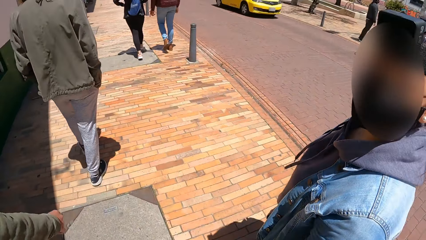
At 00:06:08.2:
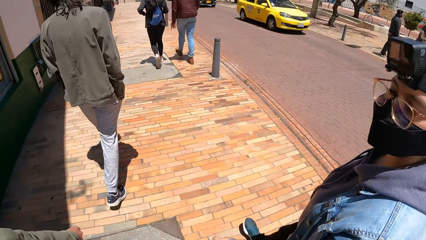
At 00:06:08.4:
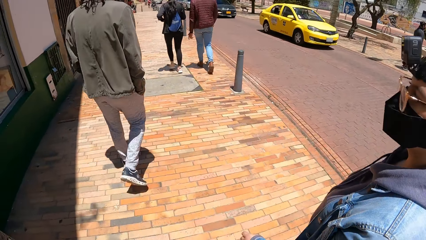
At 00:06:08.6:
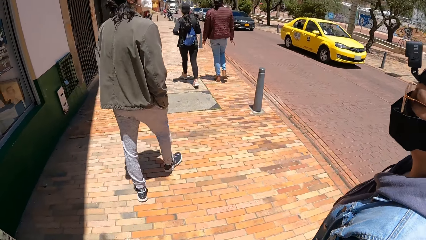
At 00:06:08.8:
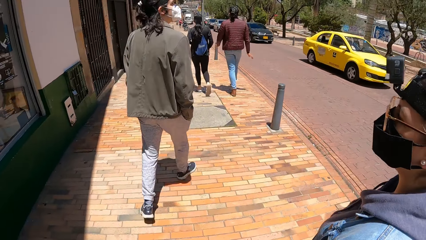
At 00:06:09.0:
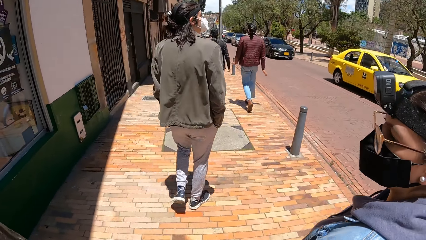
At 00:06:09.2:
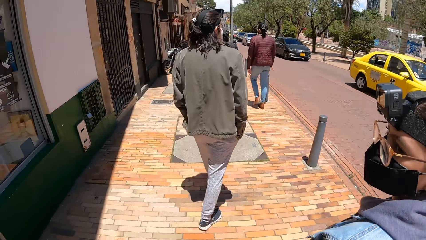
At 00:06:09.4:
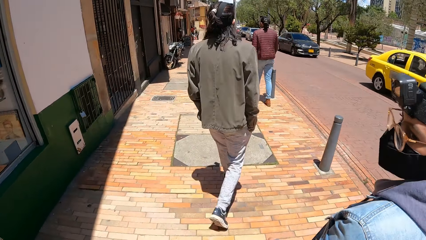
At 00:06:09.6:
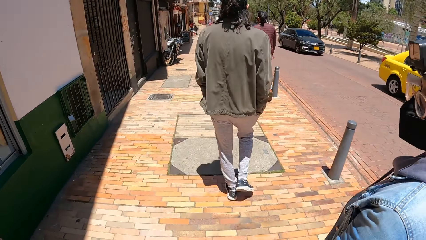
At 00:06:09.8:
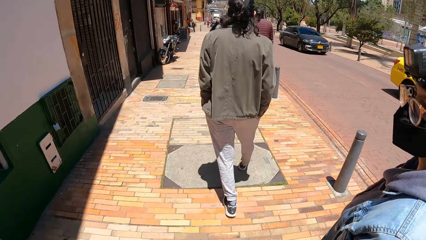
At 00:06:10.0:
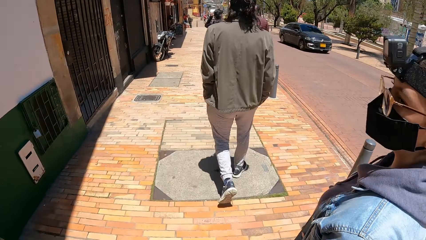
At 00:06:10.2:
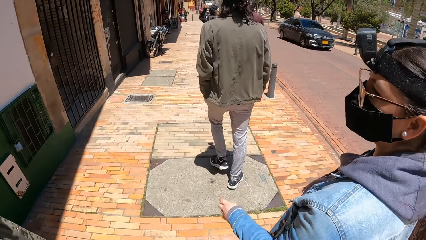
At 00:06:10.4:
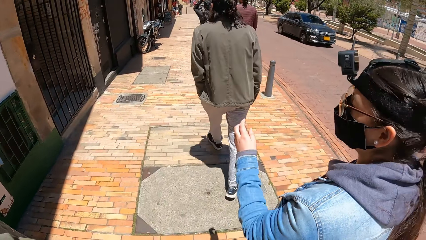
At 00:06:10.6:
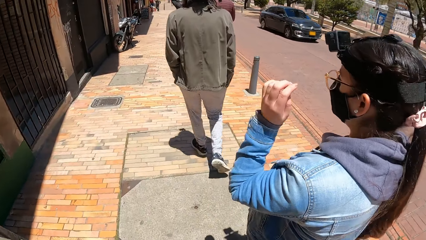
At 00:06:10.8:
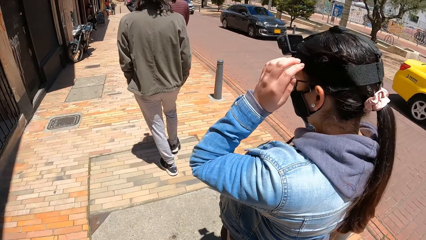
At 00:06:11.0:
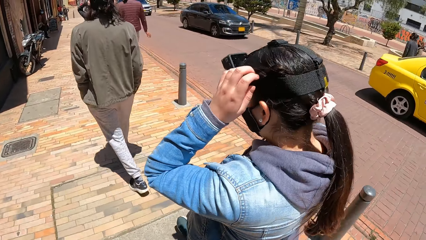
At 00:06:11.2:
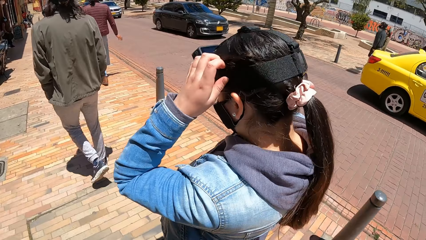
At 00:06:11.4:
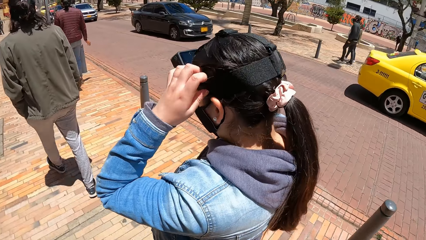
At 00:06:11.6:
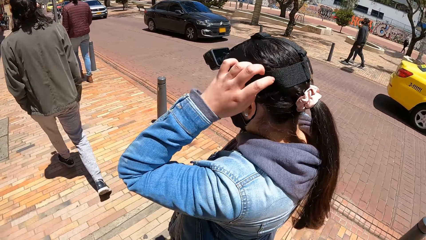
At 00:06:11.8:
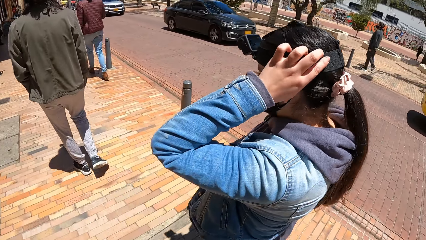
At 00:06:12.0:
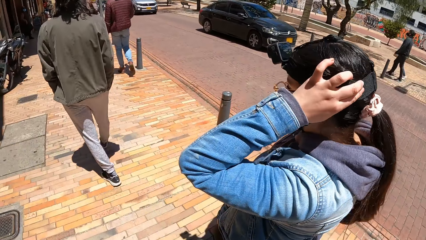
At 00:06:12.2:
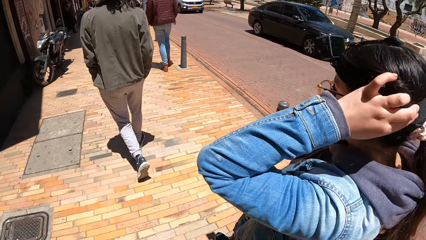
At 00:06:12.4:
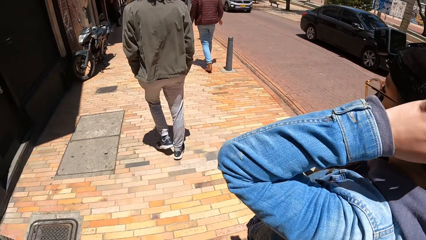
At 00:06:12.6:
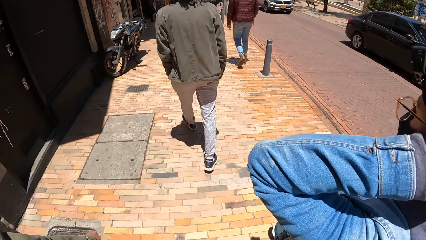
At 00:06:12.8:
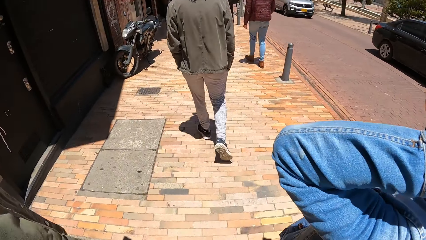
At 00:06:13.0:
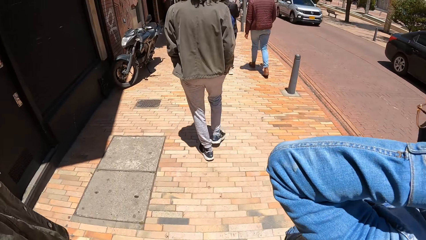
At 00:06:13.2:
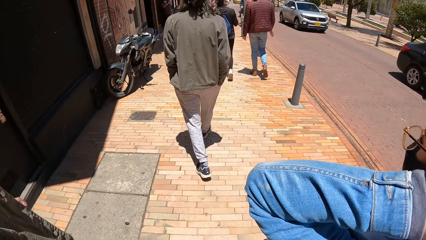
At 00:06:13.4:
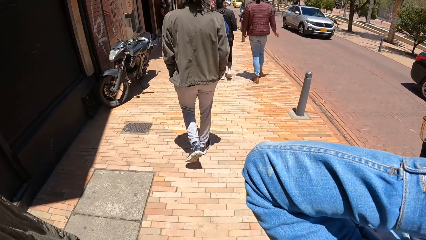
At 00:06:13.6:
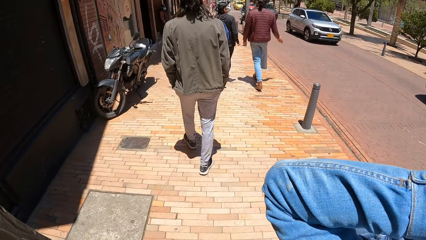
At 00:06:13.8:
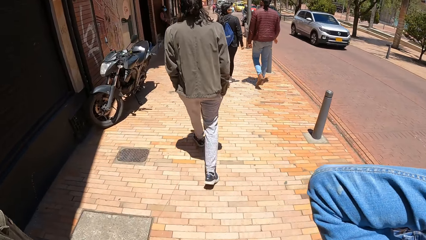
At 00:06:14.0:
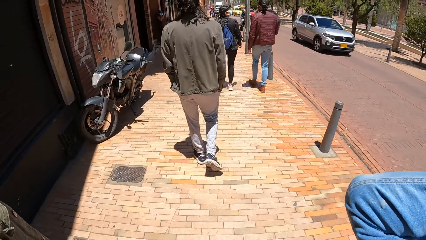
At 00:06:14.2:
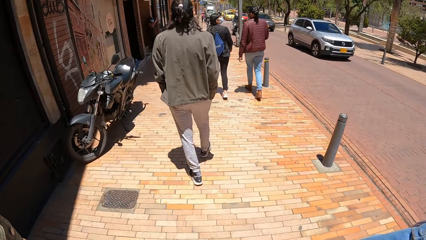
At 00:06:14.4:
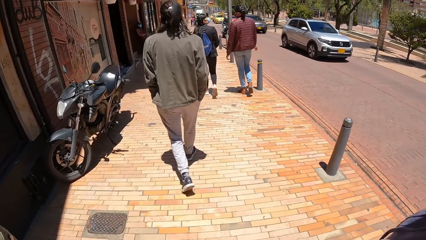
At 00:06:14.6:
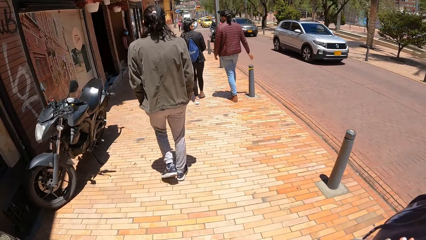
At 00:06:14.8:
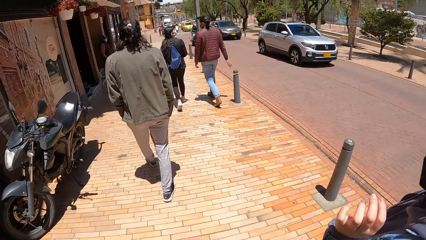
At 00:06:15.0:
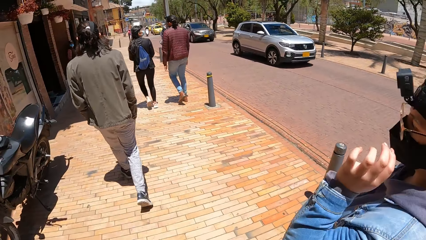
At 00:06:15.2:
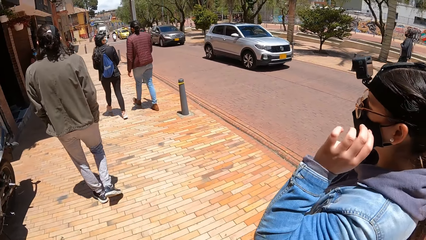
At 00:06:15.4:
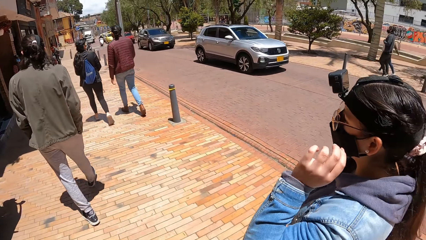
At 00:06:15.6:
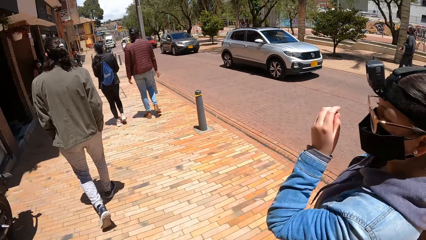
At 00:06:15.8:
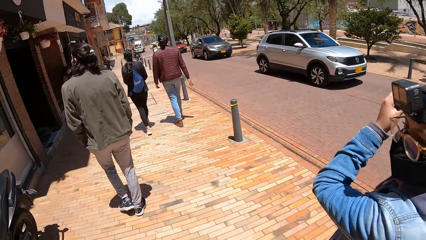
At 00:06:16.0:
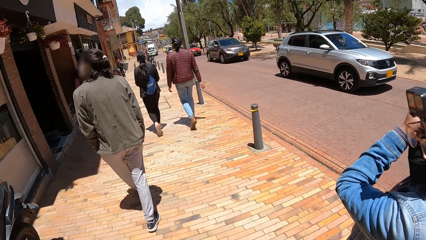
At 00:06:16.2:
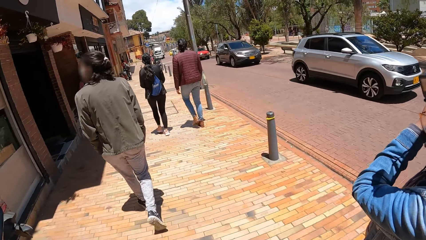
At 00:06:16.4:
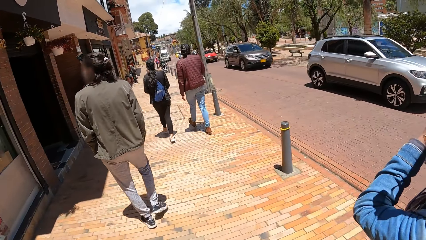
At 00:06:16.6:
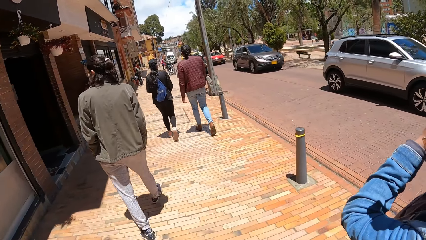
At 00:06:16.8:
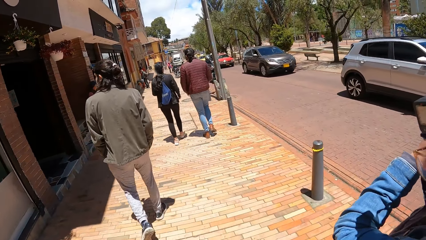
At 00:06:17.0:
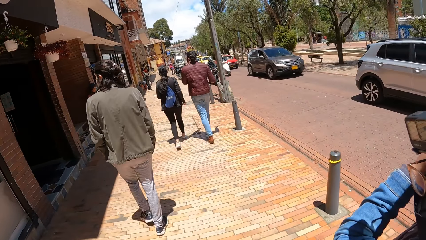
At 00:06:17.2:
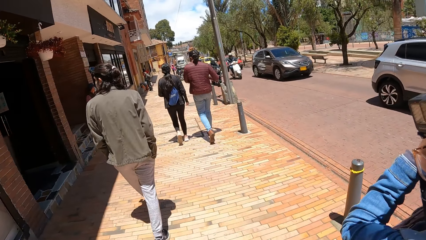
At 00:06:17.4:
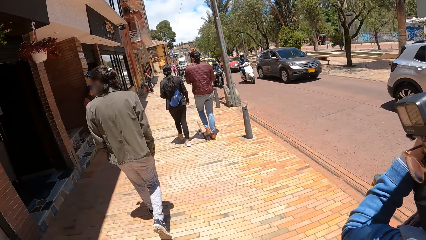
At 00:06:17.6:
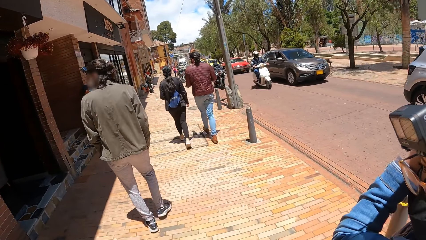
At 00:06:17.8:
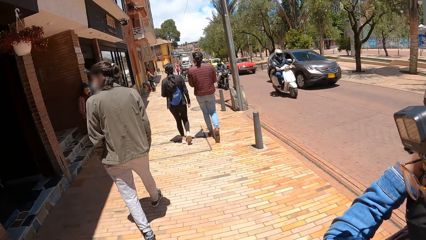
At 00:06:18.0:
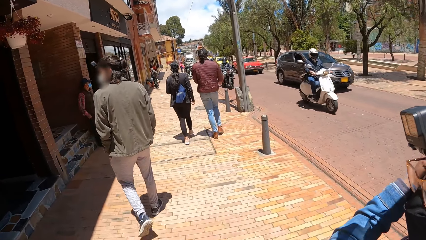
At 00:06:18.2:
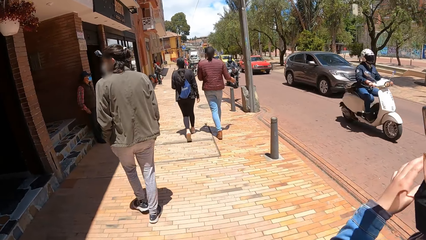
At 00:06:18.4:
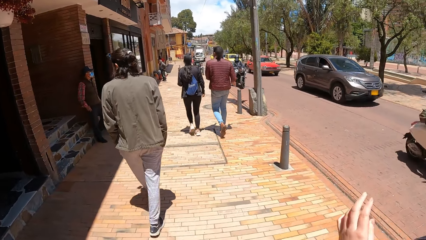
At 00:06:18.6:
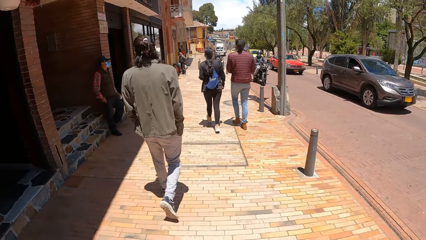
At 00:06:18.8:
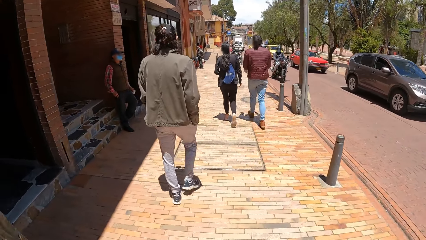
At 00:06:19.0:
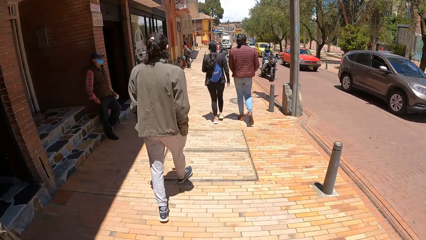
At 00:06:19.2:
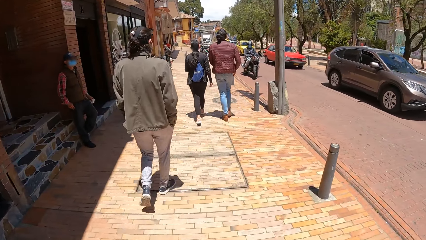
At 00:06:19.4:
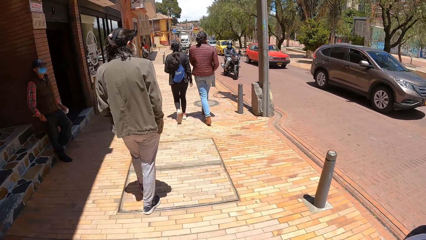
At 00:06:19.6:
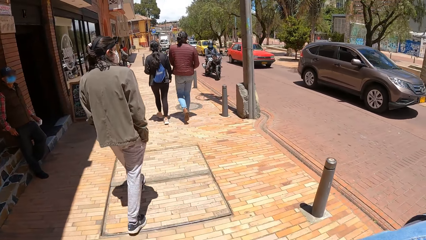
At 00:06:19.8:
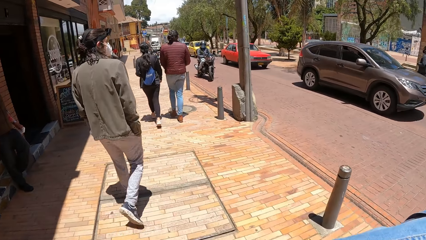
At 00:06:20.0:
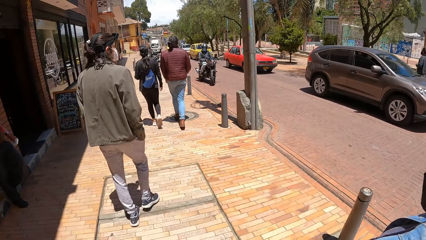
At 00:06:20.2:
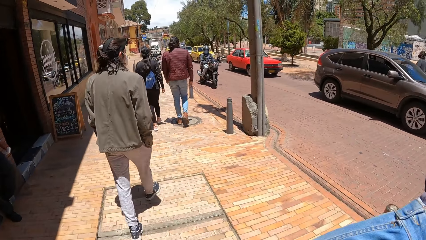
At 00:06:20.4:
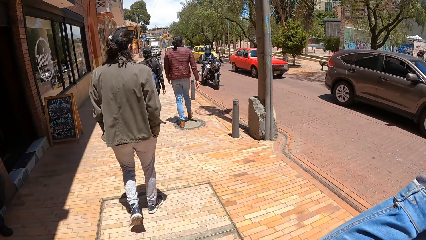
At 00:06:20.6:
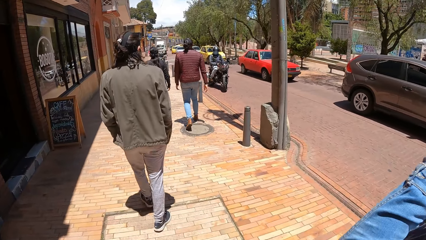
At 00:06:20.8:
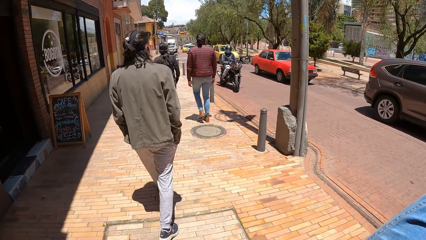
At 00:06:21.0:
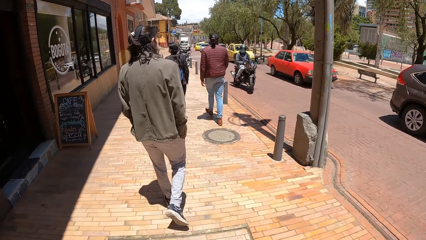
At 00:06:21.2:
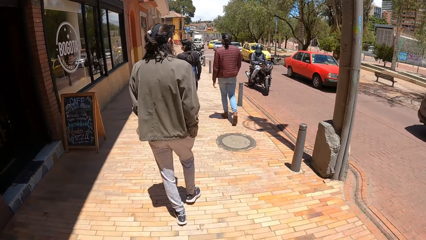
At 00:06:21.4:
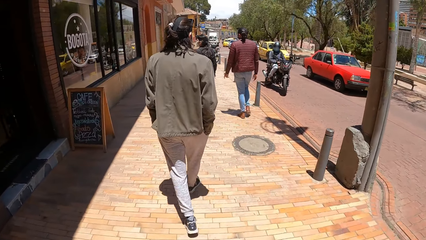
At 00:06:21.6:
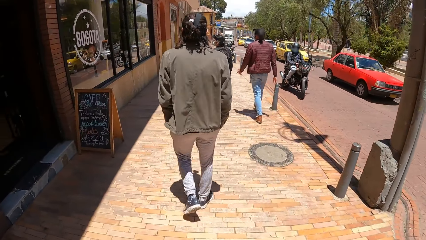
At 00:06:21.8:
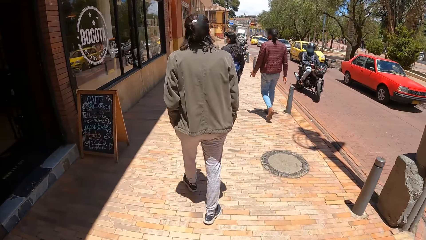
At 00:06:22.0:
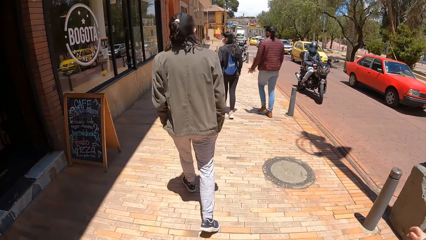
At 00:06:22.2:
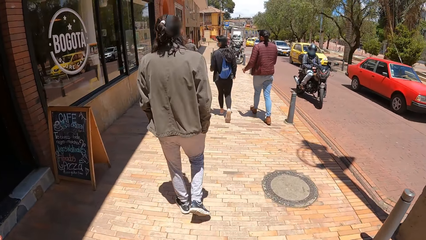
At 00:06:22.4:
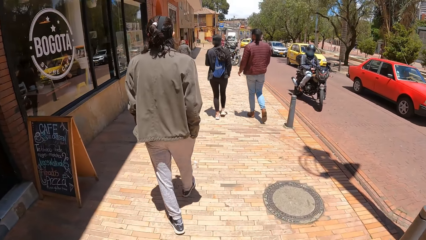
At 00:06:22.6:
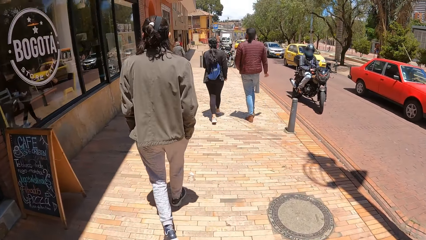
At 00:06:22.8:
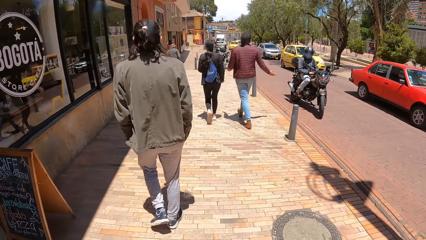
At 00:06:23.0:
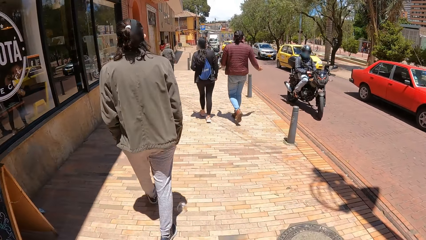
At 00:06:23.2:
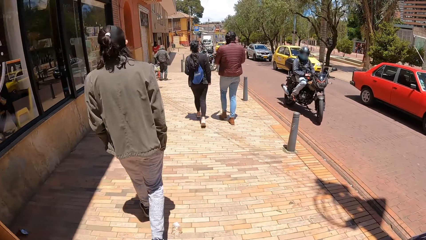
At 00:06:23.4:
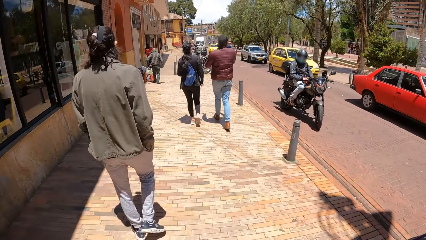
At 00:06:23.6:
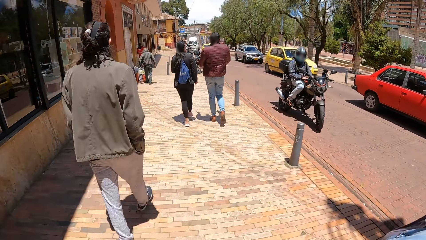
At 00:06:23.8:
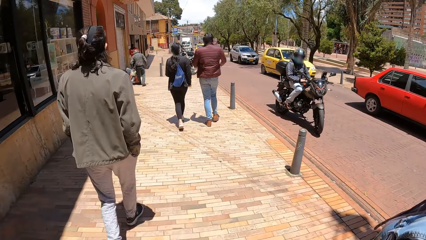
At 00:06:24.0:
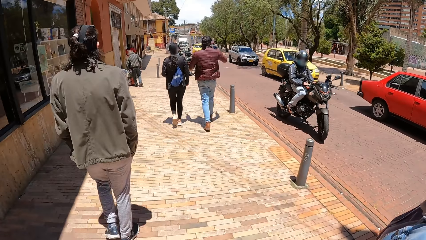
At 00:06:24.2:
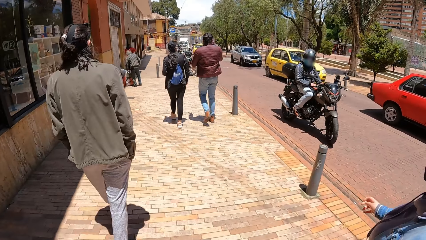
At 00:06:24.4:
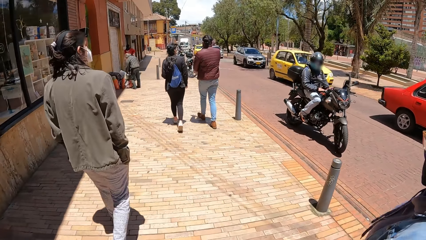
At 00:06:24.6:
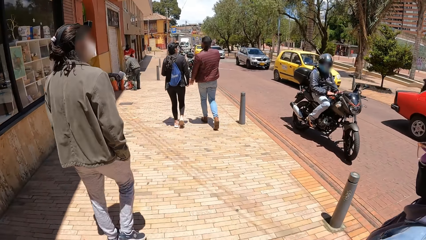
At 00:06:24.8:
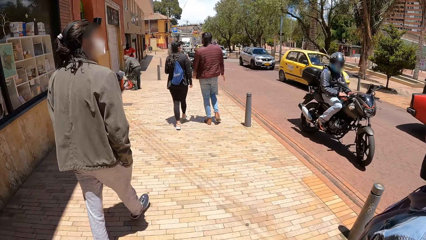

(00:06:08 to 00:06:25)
A woman raises her left hand. The camera wearer walks around. The woman drops her left hand. The camera wearer walks around.
